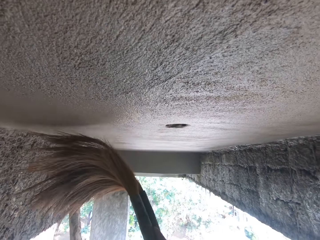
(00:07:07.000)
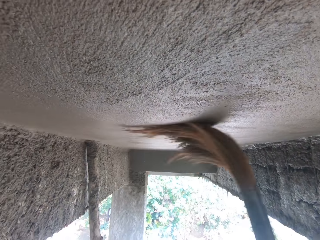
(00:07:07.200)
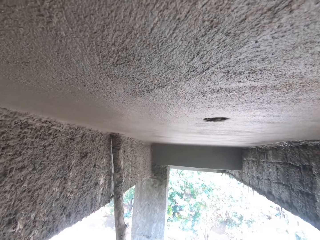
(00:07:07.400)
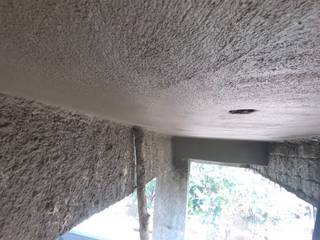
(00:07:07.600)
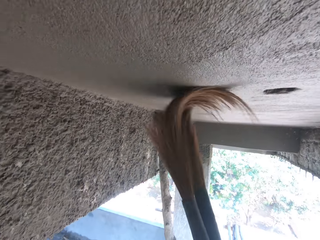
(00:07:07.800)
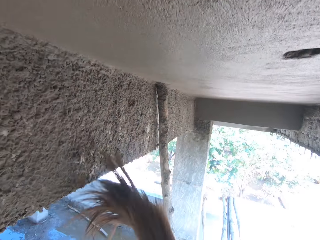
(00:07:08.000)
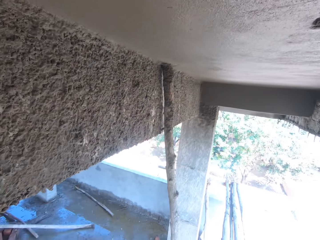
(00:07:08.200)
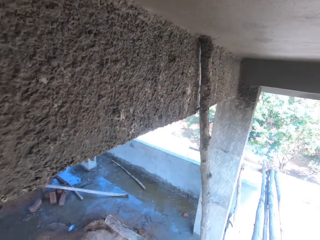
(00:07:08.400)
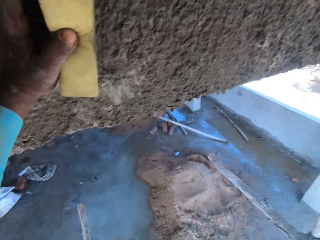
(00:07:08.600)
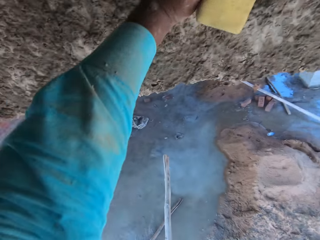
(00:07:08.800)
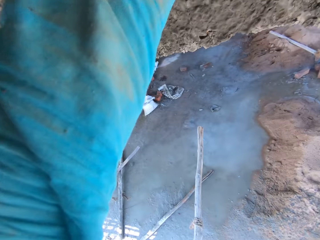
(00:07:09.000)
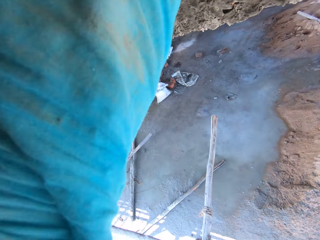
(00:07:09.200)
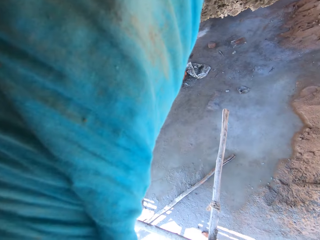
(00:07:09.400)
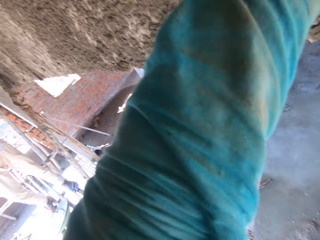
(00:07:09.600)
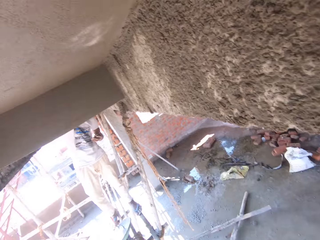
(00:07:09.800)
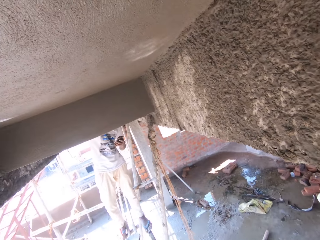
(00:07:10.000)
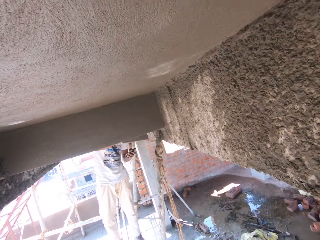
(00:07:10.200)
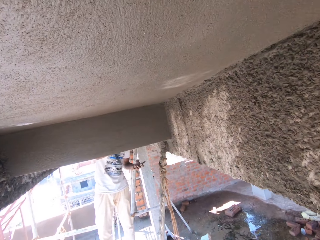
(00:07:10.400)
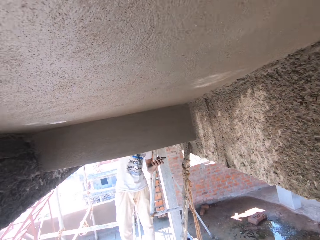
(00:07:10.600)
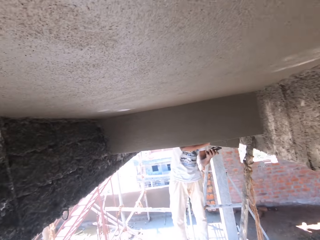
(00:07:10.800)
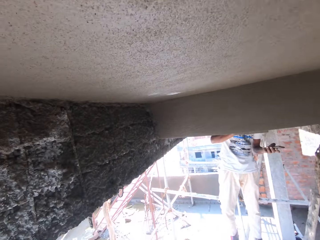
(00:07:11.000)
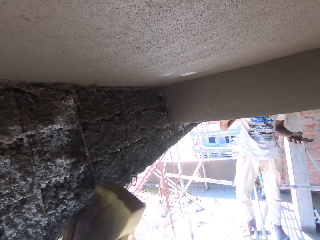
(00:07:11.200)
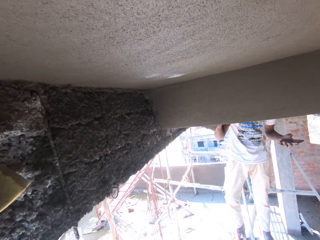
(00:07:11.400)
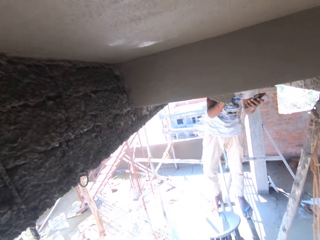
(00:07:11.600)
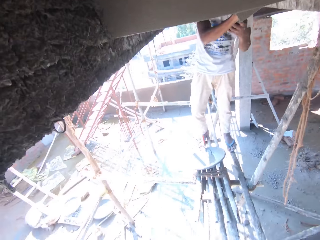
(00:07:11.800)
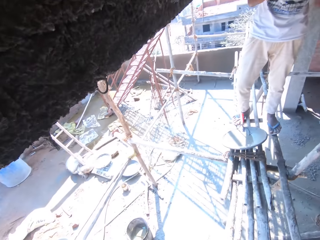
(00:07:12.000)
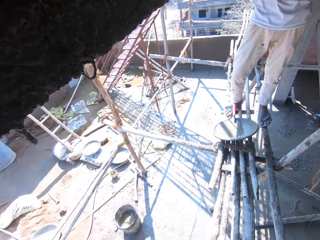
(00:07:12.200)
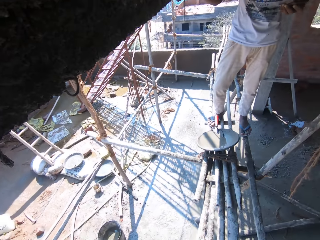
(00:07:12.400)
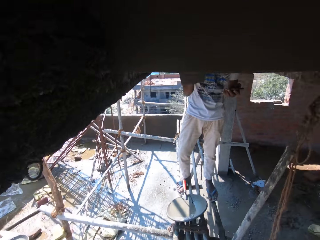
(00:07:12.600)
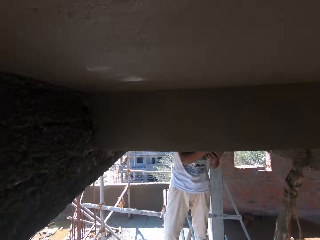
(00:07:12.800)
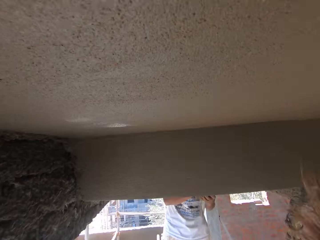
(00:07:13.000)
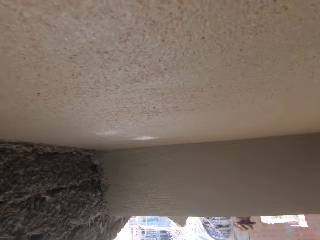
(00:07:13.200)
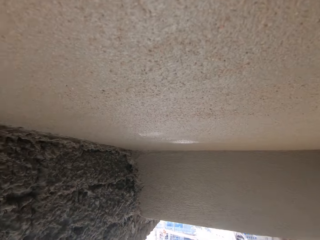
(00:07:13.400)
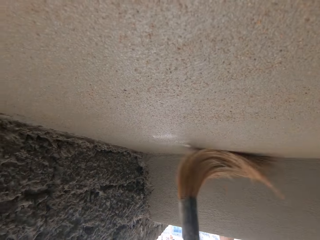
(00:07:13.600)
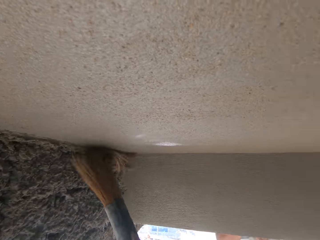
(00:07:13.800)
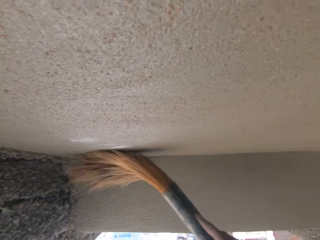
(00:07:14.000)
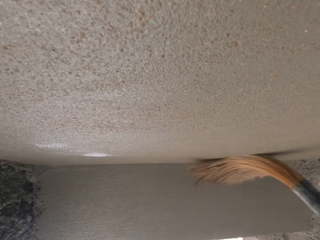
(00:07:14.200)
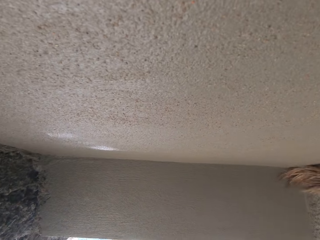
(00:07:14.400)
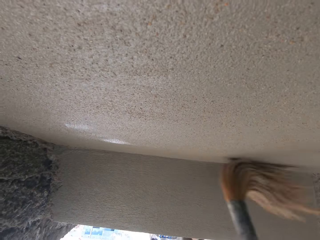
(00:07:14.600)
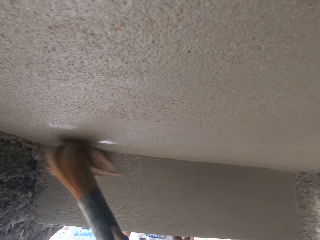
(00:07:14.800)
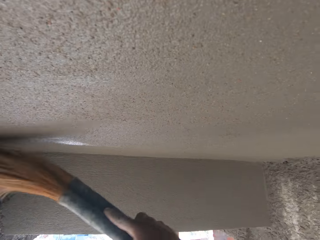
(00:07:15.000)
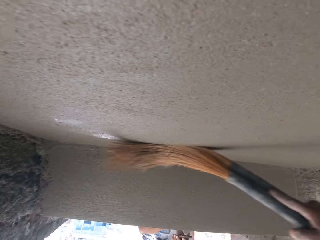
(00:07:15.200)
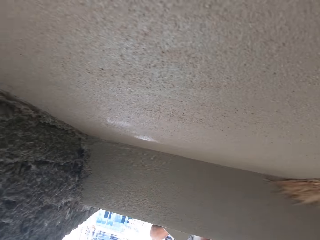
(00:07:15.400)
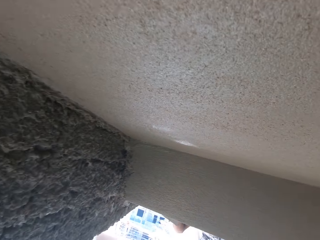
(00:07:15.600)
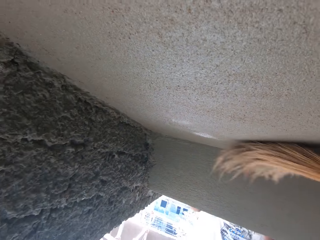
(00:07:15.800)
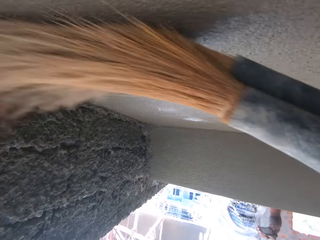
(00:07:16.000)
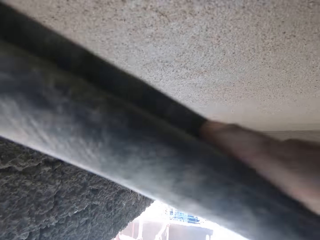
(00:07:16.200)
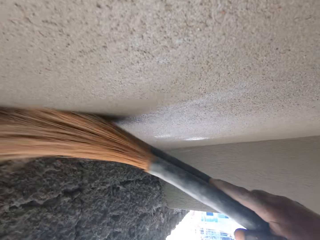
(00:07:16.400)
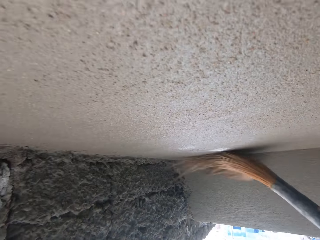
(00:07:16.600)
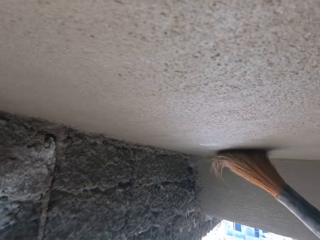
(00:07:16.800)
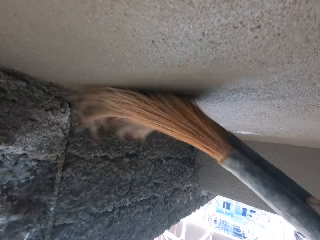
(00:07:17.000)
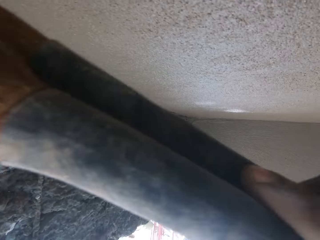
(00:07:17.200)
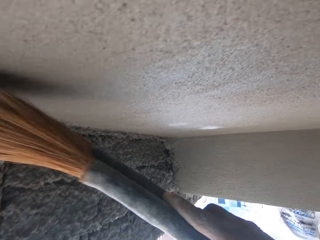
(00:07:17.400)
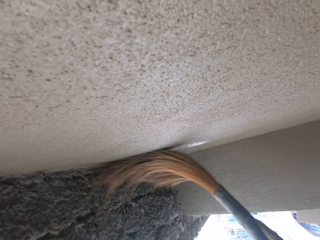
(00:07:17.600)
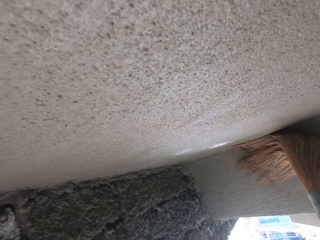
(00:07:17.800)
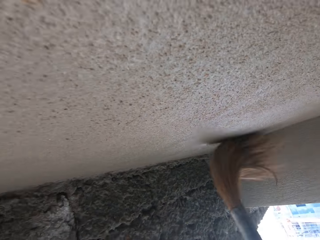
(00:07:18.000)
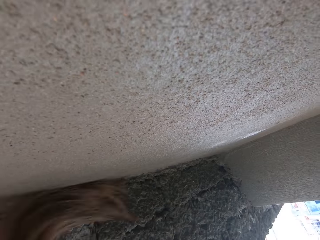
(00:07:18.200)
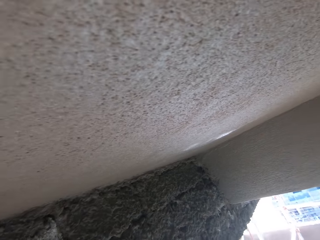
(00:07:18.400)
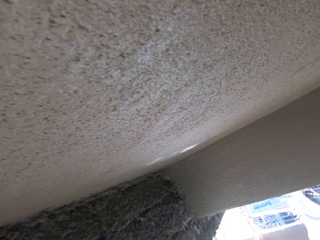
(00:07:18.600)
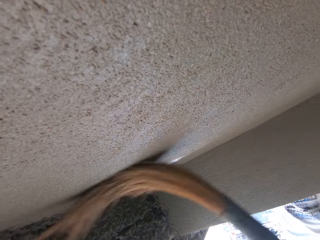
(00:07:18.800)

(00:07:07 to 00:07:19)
The camera wearer looks around. They rub the concrete wall with a broom.

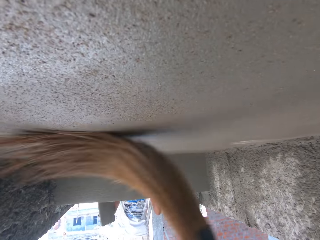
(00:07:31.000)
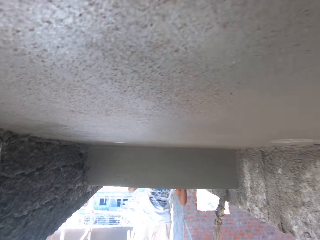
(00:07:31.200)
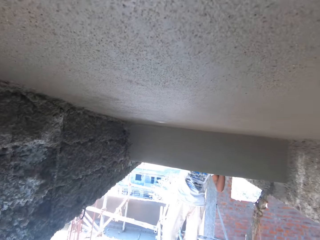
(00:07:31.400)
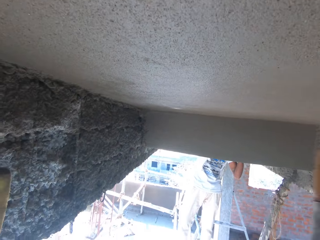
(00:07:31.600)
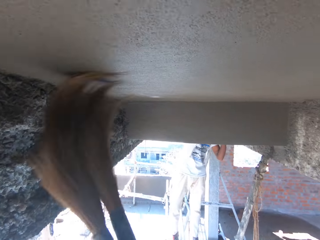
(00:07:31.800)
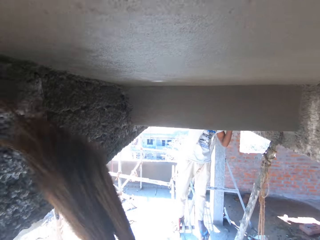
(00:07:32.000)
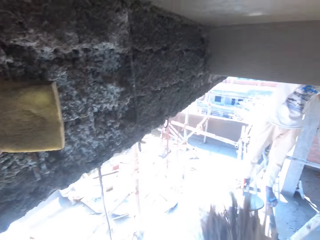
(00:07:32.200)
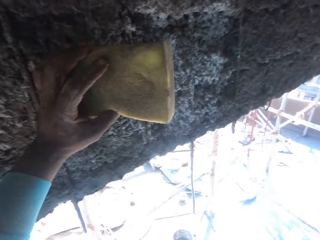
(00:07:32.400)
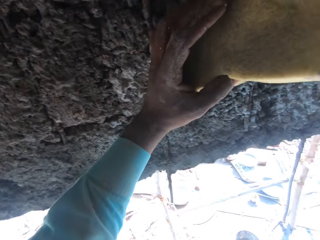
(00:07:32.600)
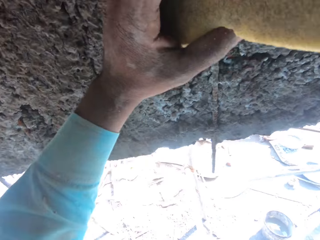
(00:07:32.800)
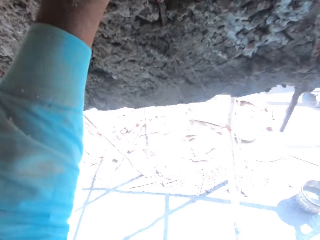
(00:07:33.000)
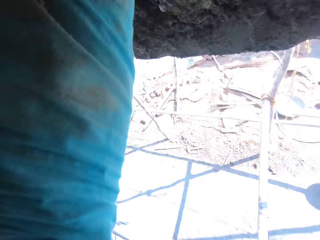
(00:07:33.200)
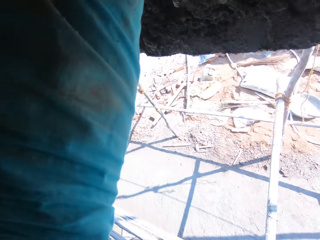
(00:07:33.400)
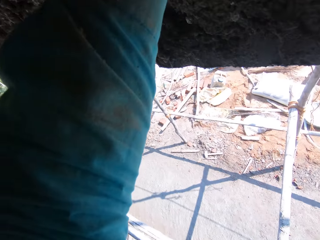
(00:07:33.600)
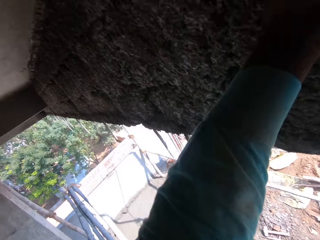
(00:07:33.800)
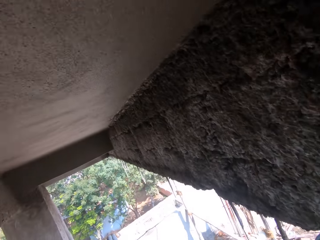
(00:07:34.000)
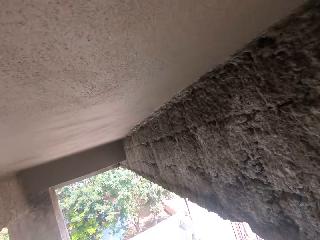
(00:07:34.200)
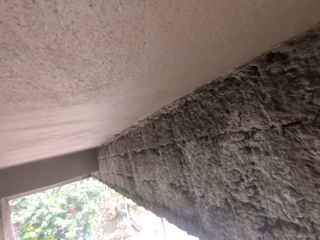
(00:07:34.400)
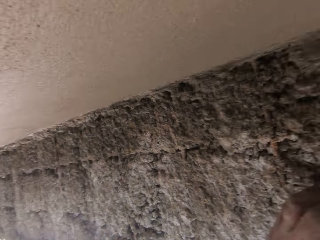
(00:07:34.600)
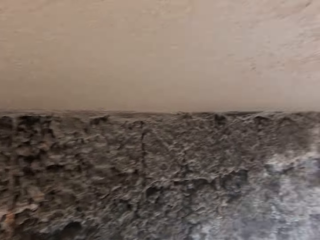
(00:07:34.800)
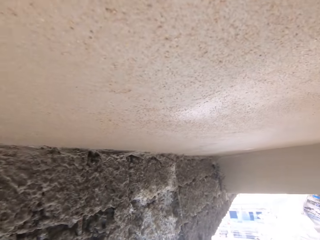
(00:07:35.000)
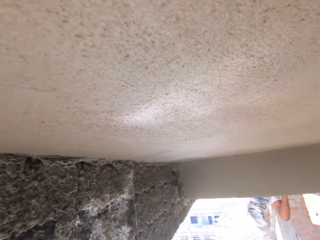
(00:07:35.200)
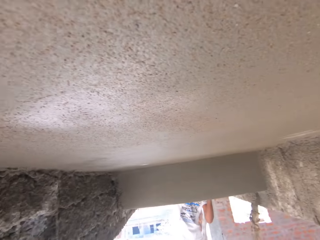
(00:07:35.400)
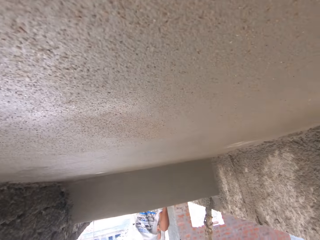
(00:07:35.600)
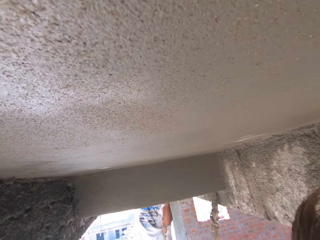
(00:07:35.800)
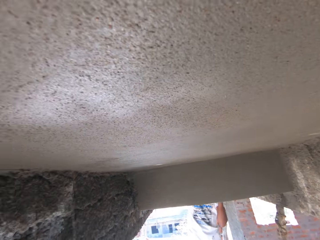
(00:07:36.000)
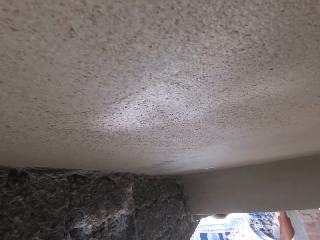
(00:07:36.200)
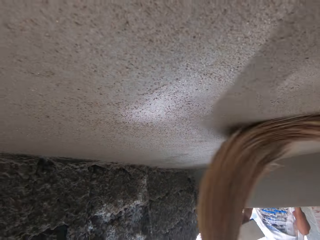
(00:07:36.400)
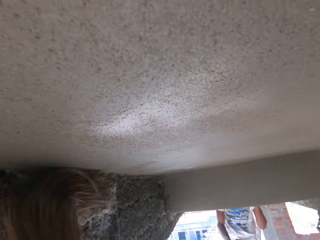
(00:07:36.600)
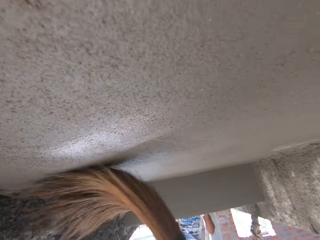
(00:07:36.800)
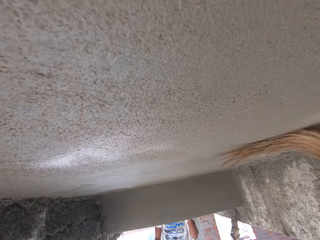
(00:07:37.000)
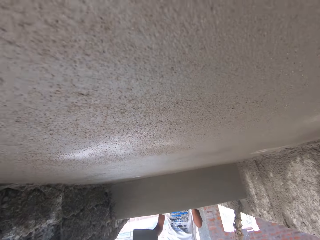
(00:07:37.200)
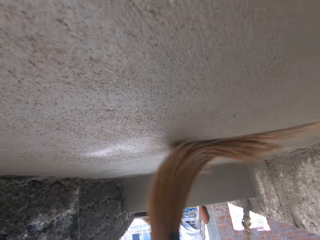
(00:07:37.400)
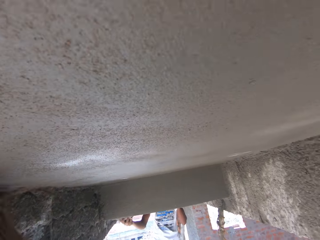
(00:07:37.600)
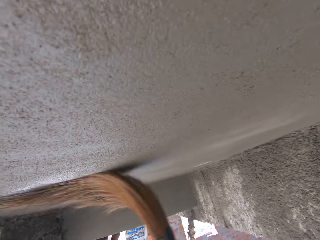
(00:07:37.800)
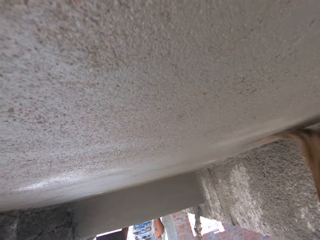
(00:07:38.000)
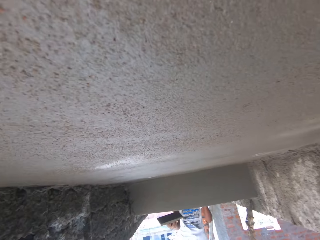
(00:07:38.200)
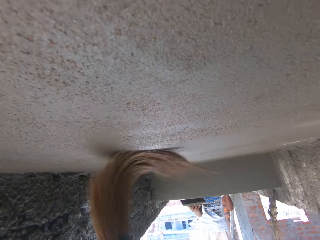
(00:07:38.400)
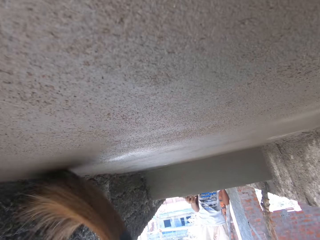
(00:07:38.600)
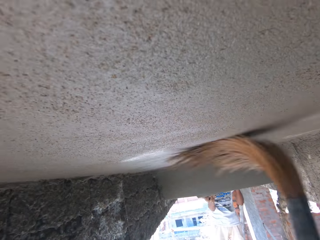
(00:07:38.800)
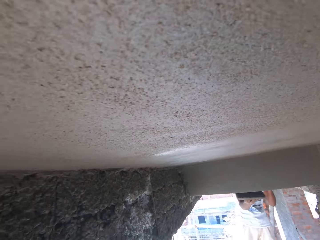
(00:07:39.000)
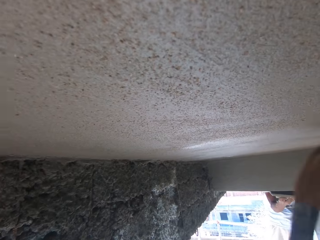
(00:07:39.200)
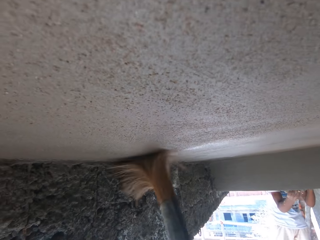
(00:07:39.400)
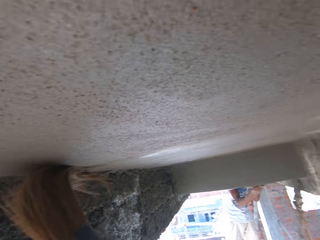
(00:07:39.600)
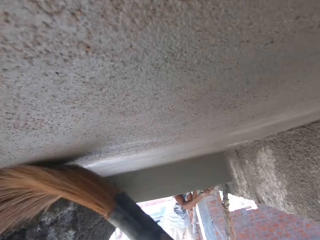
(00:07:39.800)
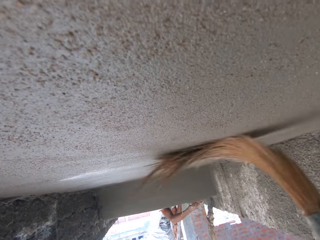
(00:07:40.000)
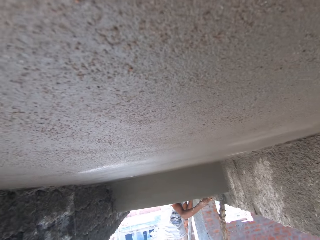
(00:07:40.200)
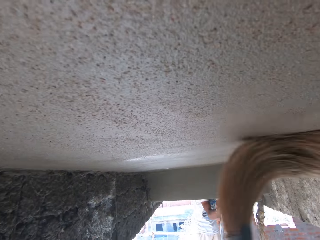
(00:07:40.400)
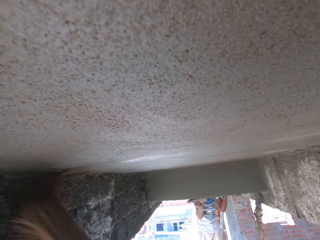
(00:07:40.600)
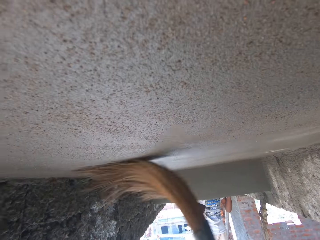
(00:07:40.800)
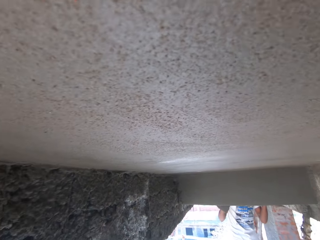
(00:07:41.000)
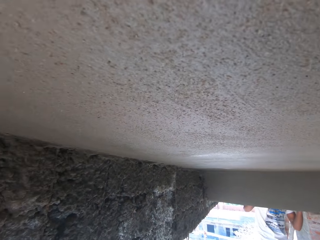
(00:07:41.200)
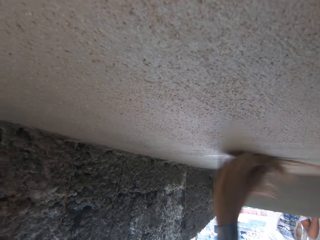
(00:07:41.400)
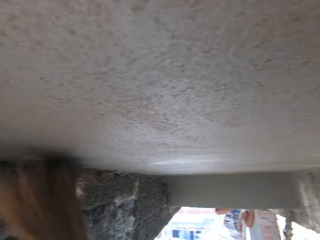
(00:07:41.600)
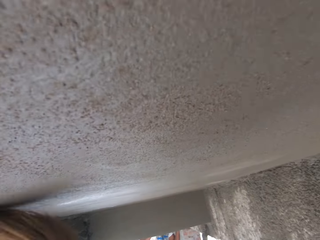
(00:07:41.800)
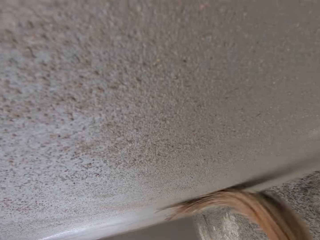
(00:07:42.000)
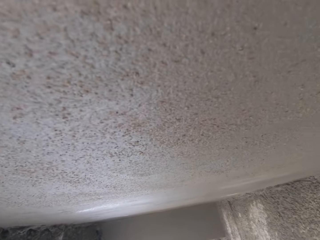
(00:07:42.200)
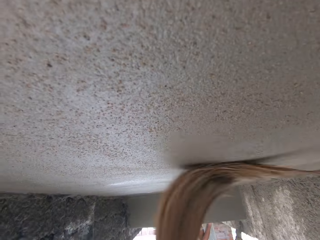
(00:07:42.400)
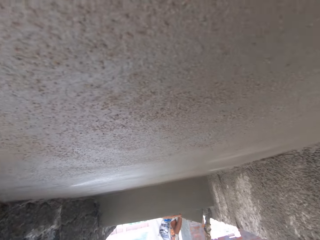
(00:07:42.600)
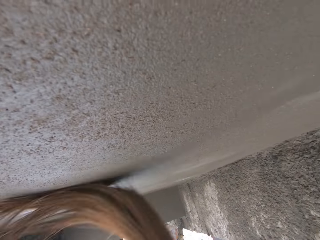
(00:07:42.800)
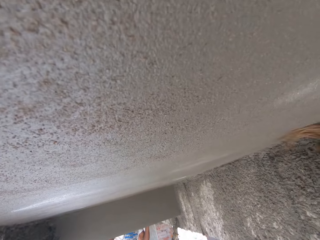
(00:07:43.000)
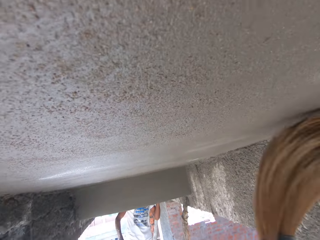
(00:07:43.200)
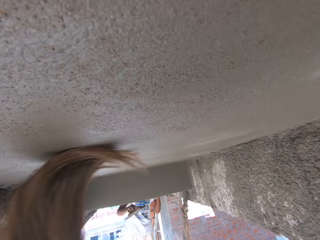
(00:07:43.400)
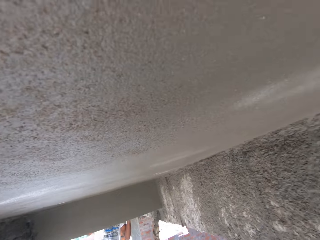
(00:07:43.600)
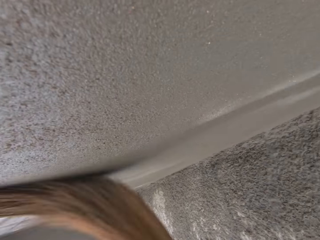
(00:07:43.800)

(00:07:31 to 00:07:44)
The camera wearer looks around. They rub the concrete wall with a broom.
